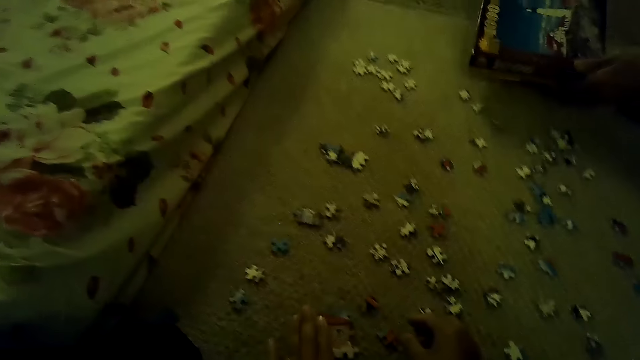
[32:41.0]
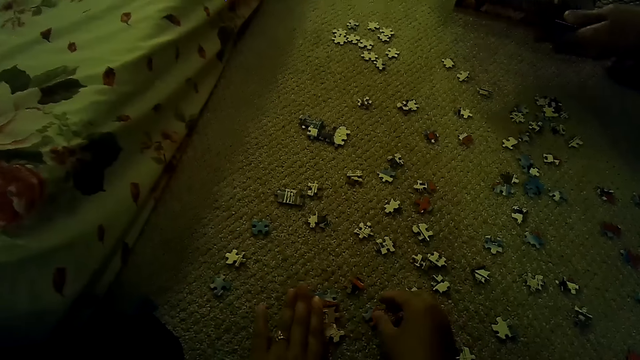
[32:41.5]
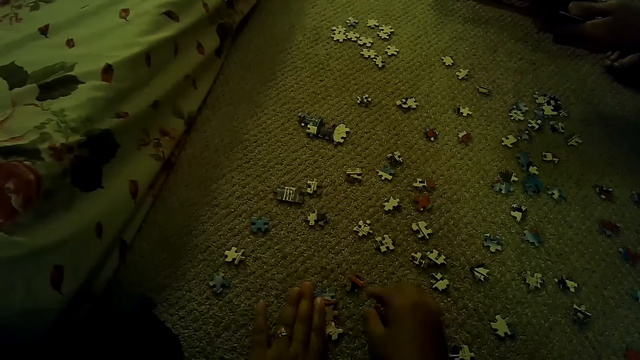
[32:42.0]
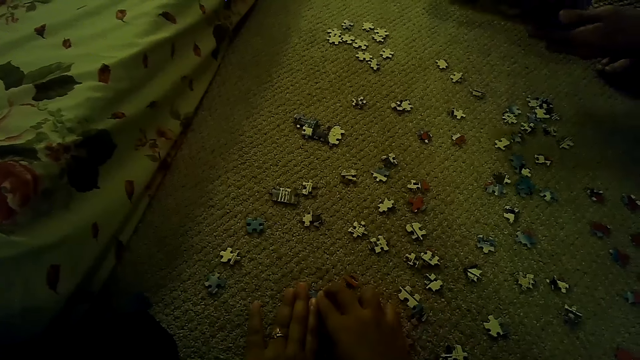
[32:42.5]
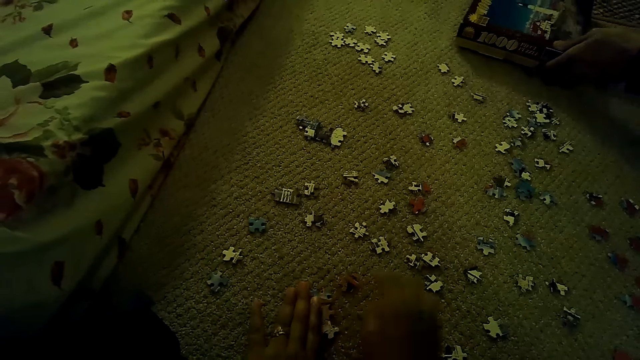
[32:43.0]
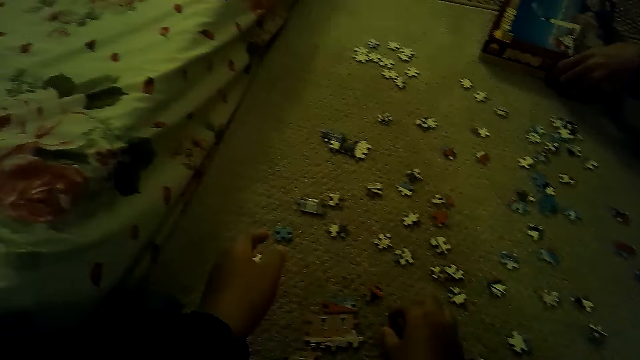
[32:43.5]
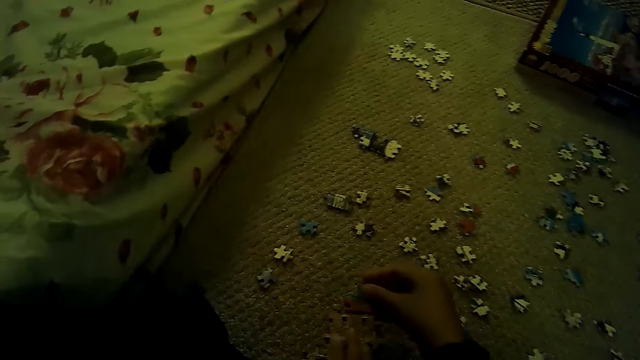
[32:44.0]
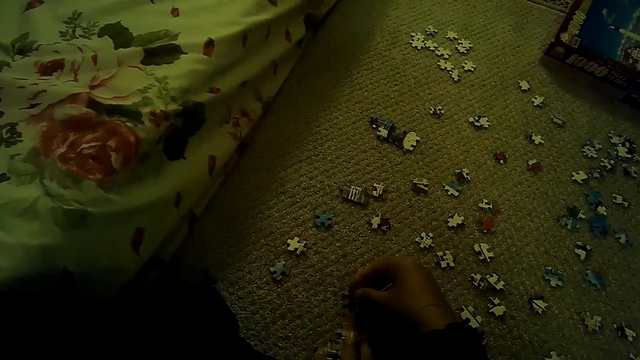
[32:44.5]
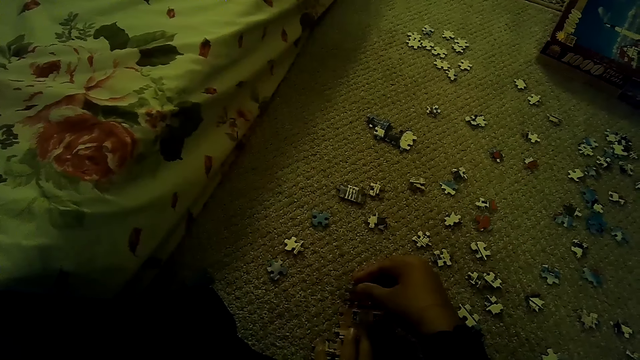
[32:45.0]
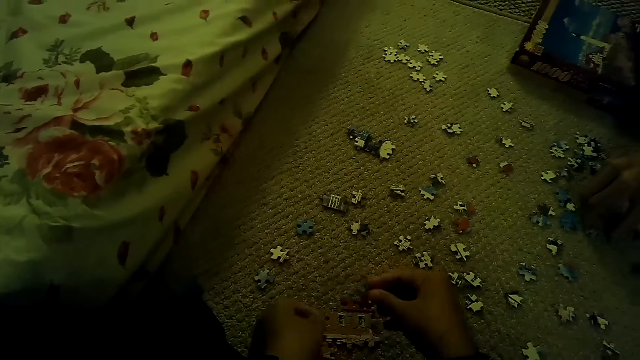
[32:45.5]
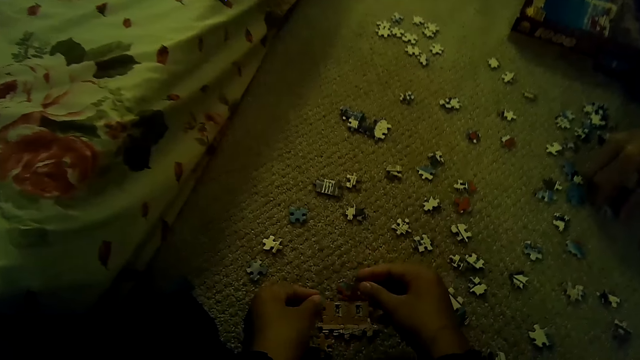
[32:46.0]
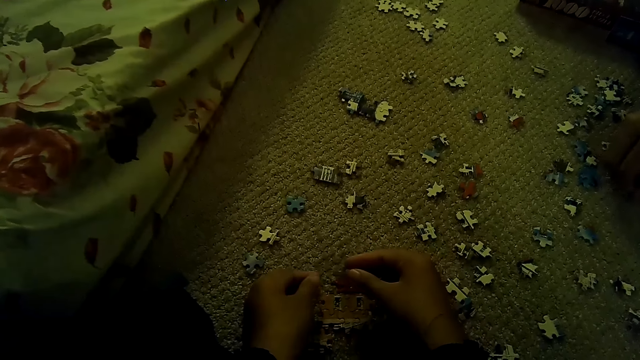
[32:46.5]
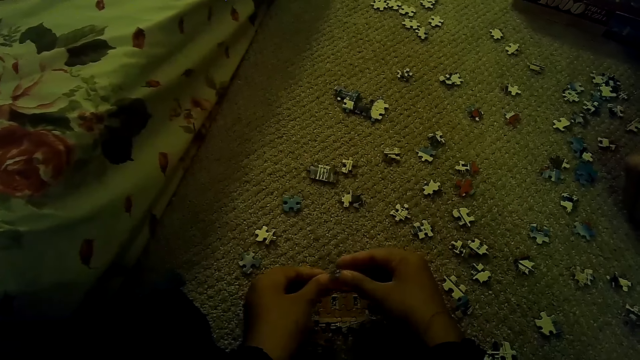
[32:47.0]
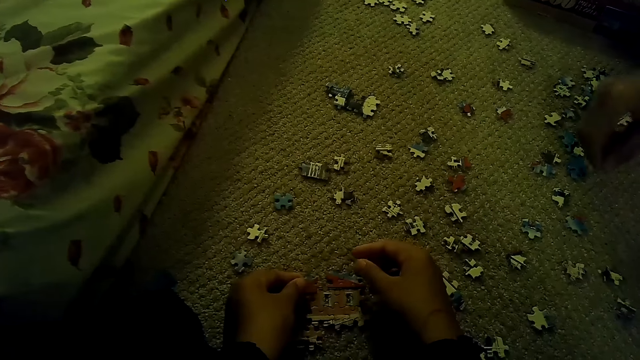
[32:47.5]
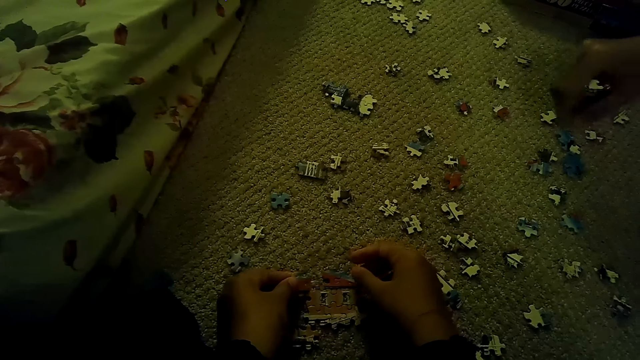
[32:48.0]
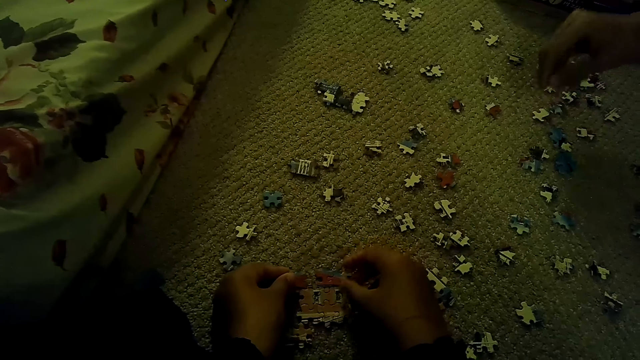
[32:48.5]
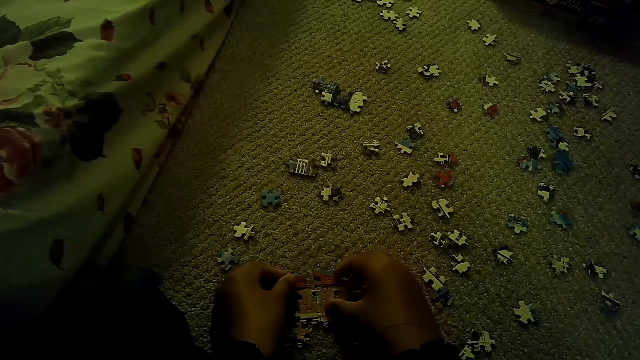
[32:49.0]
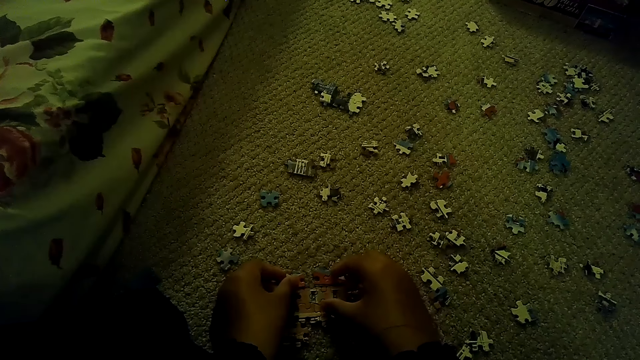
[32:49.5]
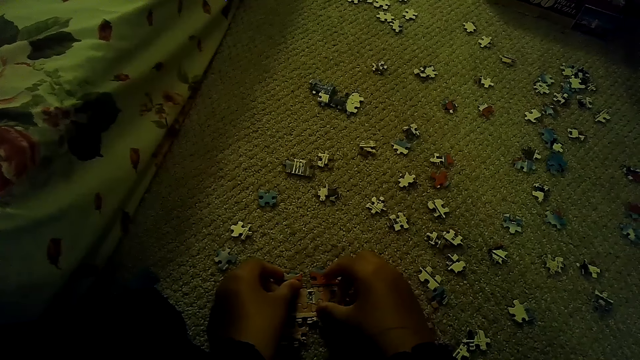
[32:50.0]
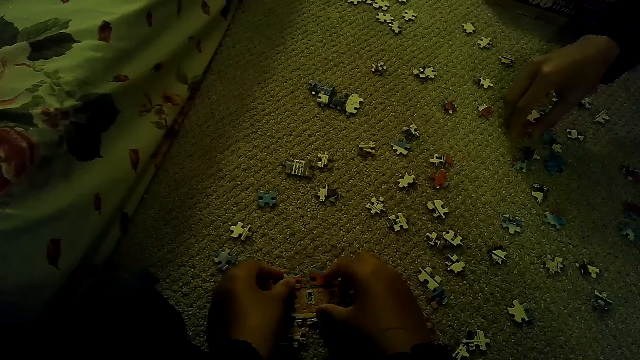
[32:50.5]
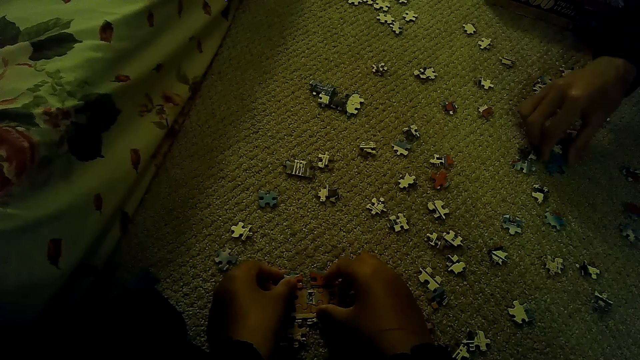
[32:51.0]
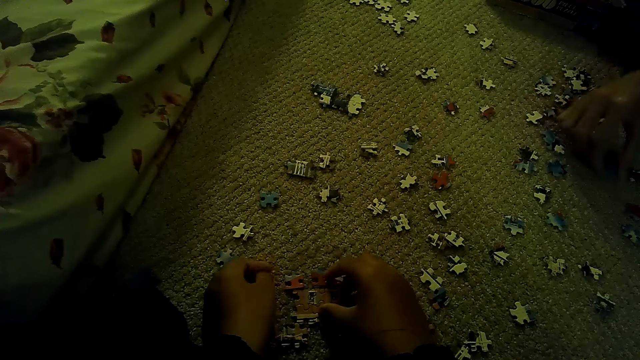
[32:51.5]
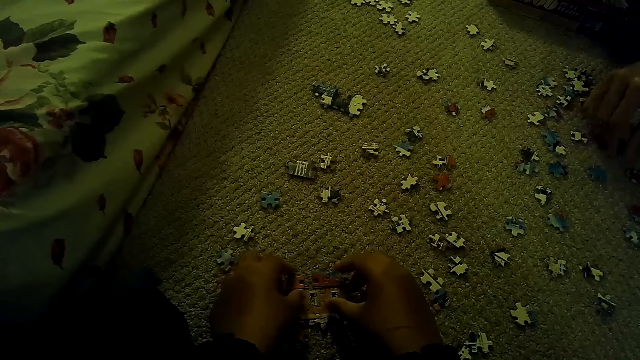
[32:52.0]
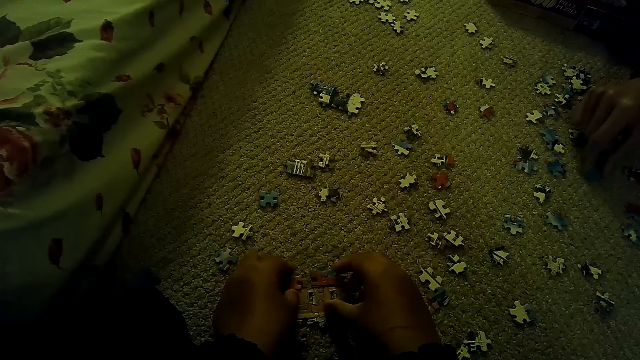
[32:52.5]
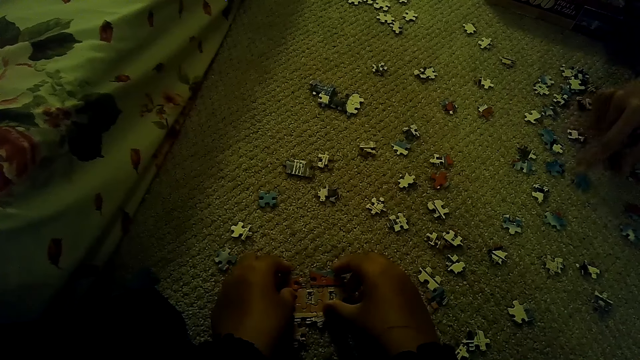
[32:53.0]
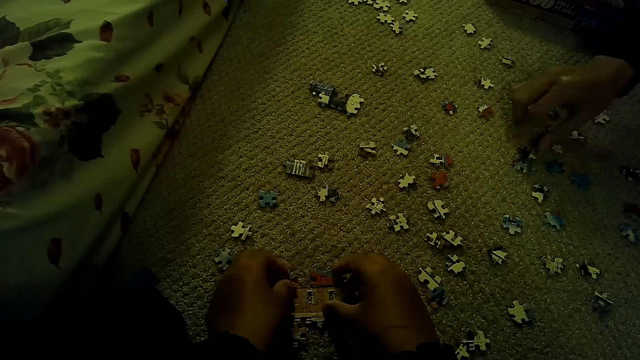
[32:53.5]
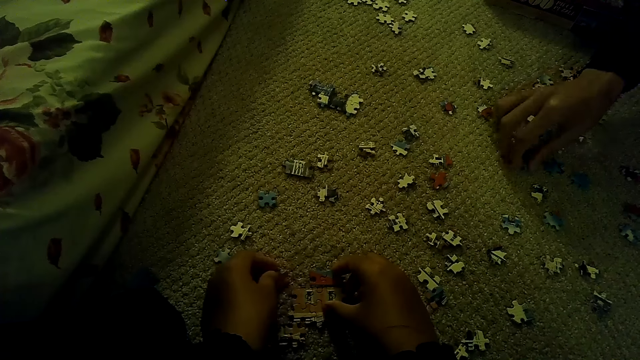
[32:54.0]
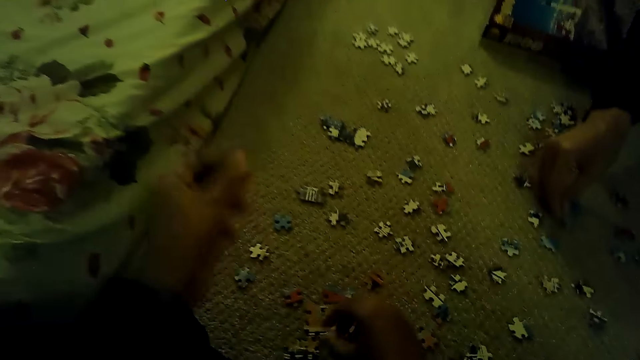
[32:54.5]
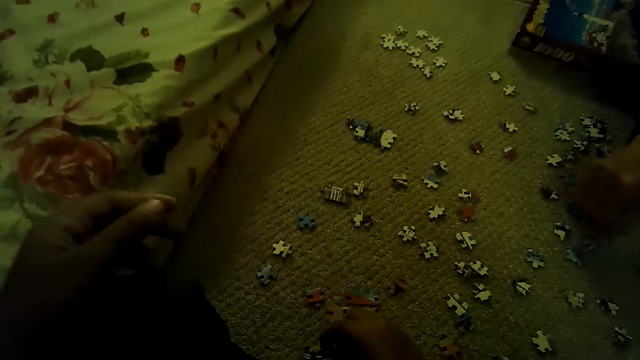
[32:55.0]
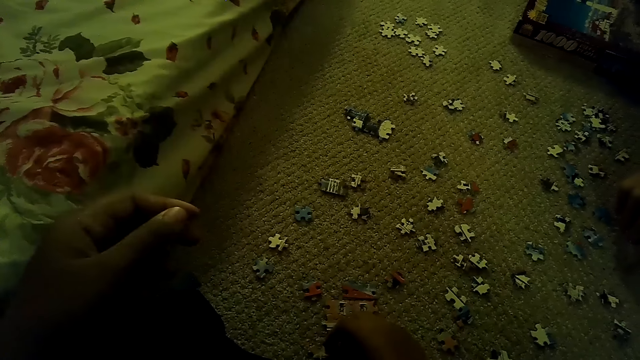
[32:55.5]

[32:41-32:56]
A man holds the puzzle box. The camera wearer fixes a puzzle piece. The man picks a puzzle piece and plays a jigsaw puzzle on the floor. The camera wearer moves the puzzle piece.

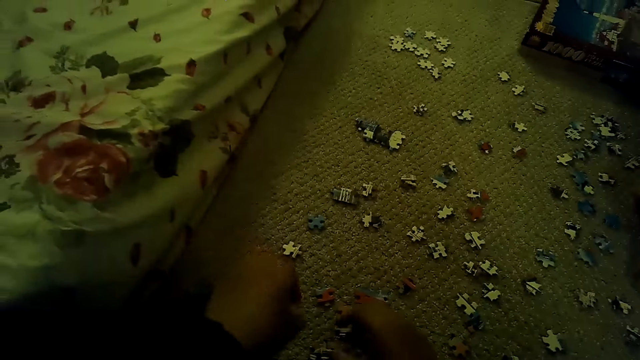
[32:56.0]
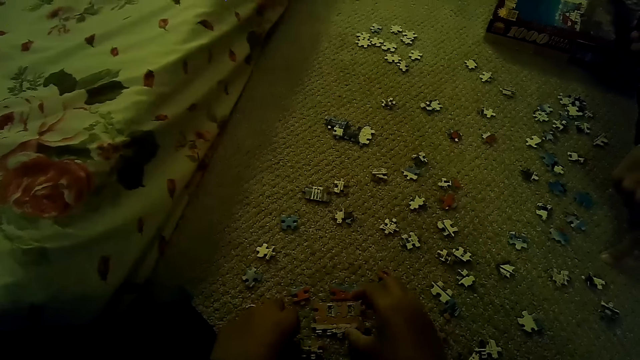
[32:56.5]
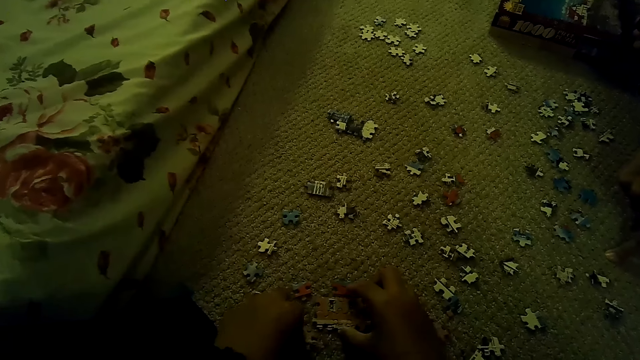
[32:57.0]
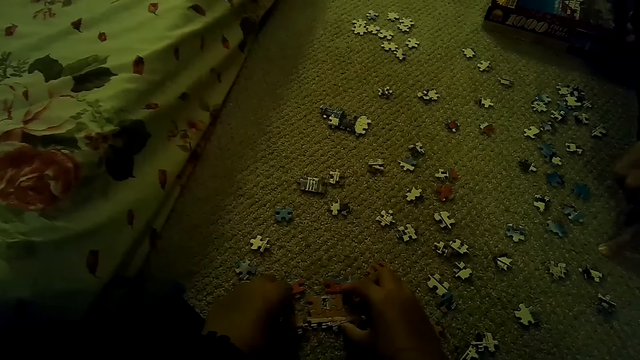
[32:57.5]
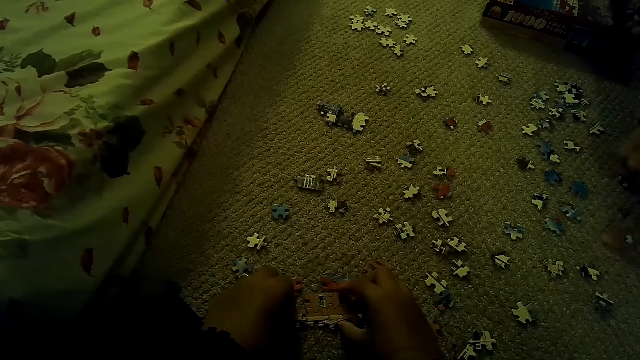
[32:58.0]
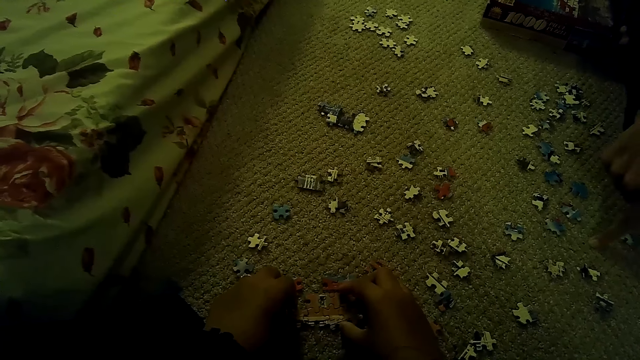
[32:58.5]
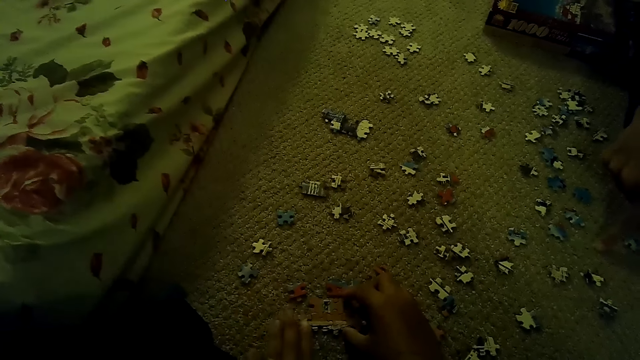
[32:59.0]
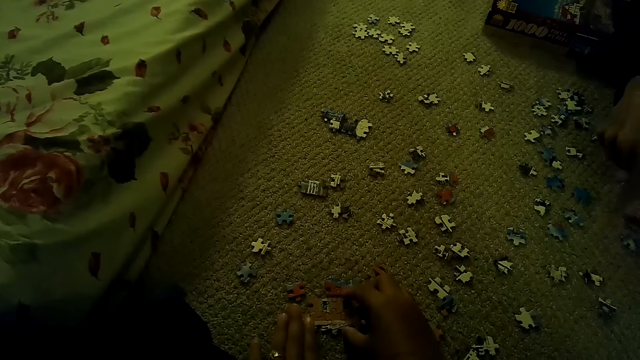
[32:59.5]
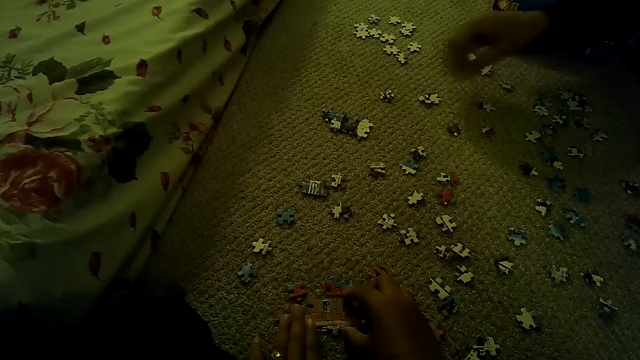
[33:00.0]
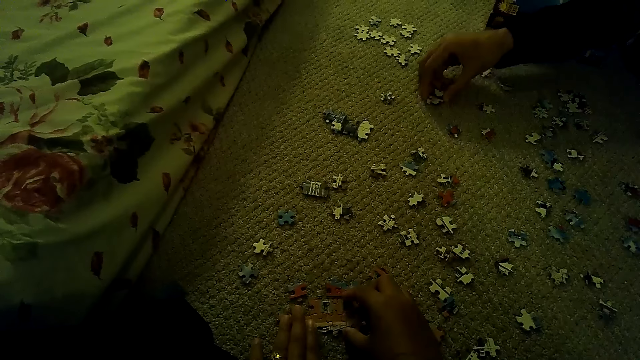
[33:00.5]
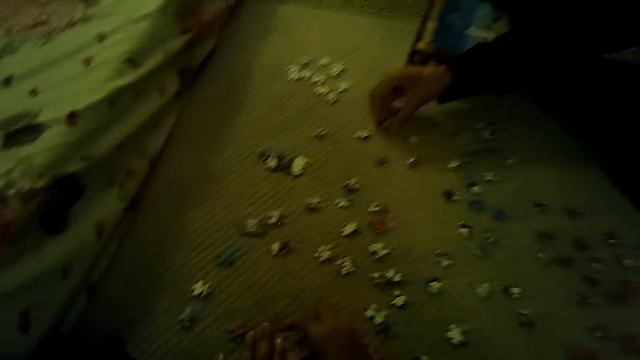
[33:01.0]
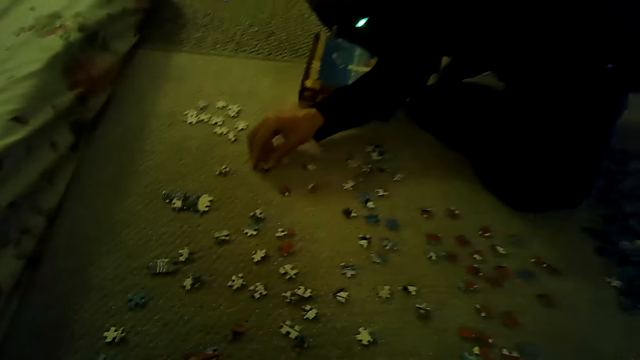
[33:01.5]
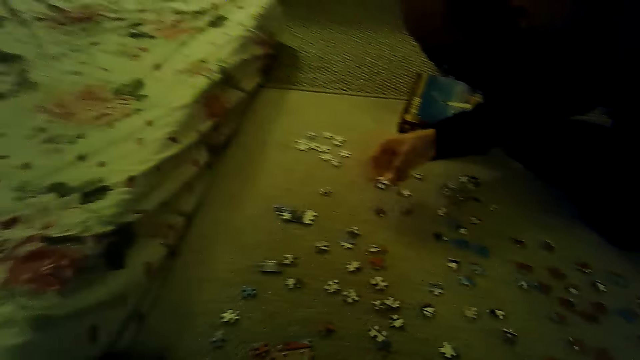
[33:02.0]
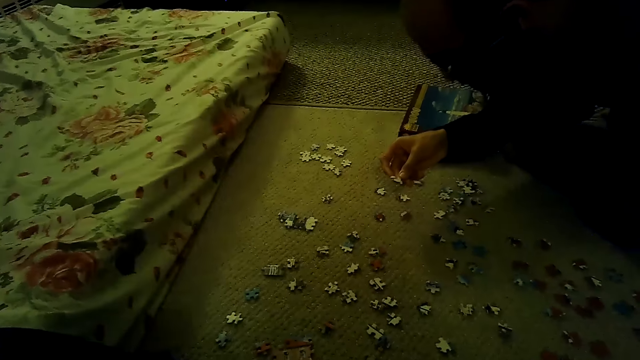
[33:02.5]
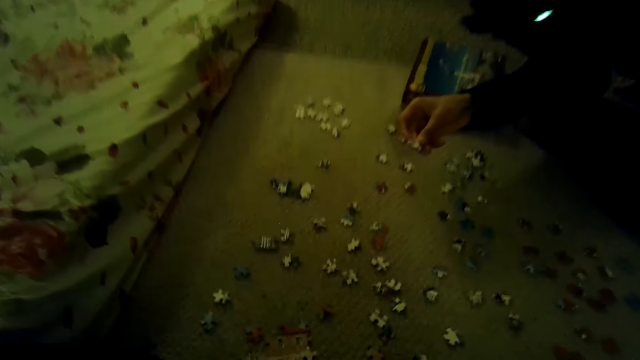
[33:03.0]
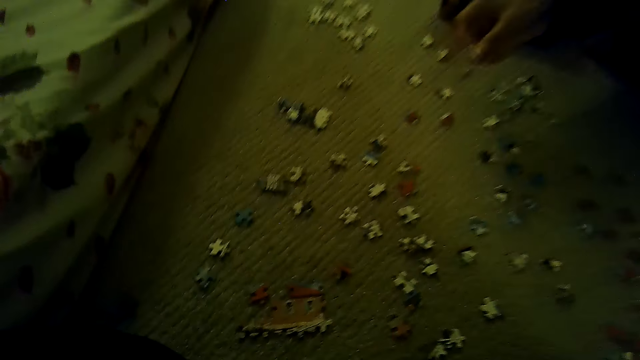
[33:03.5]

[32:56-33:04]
The camera wearer fixes the puzzle piece. A person picks the puzzle piece.
